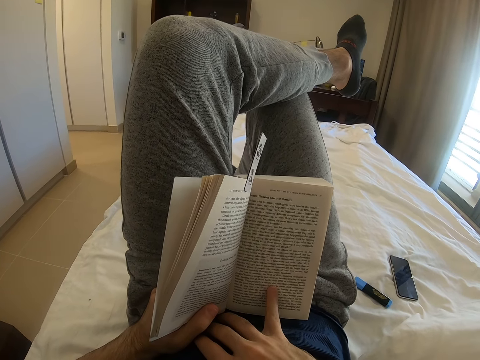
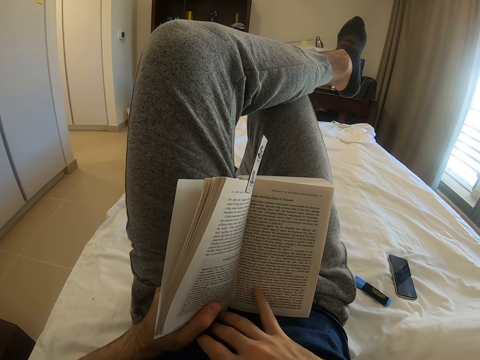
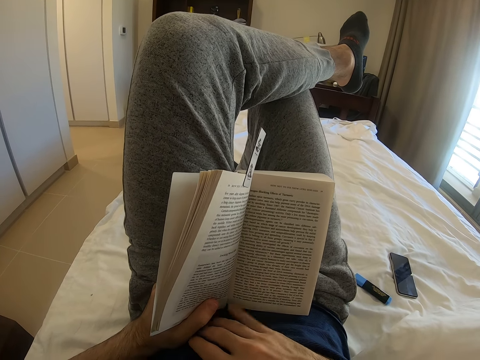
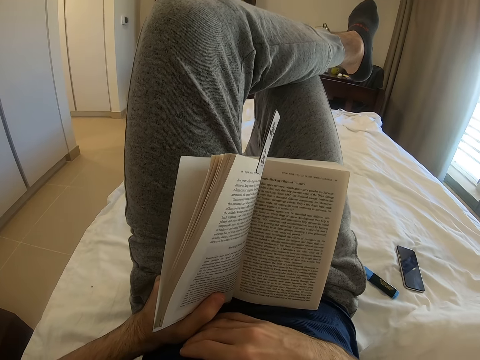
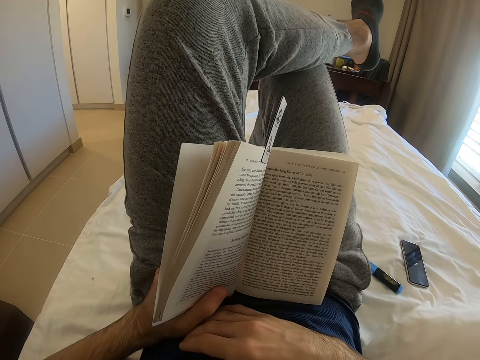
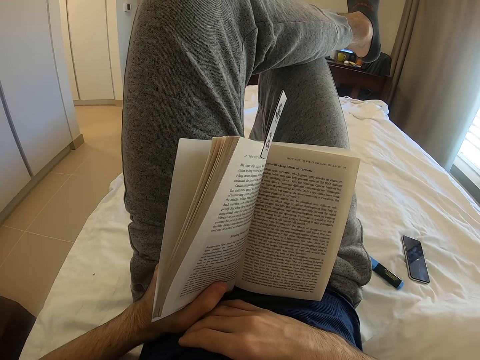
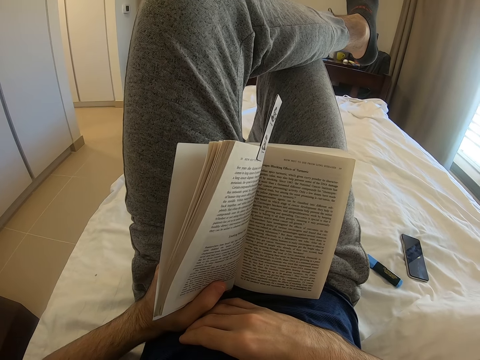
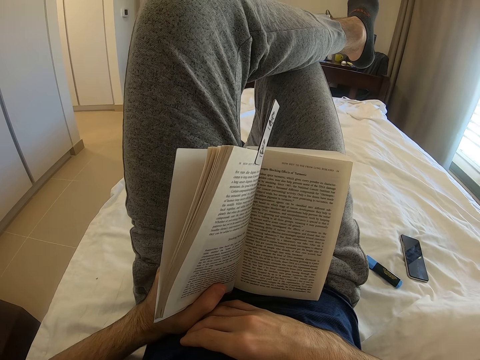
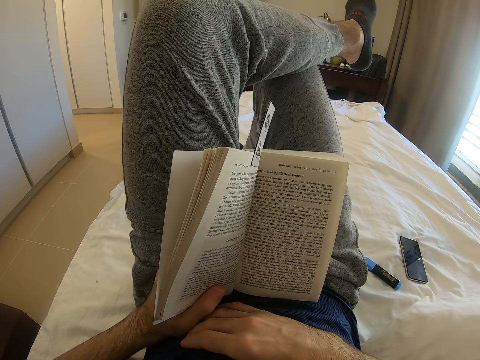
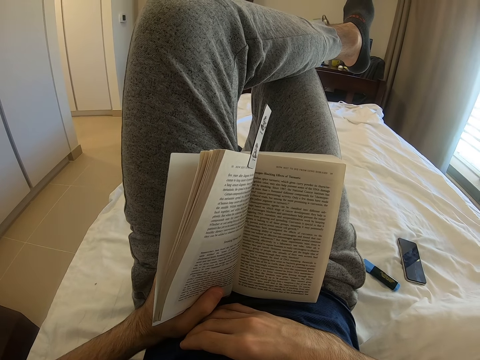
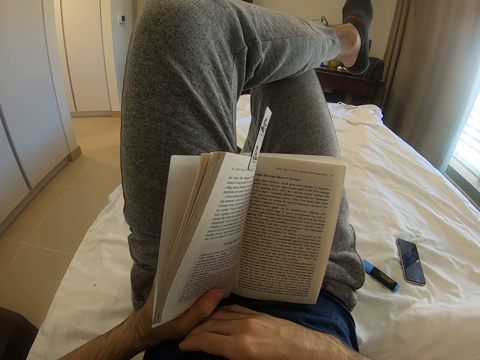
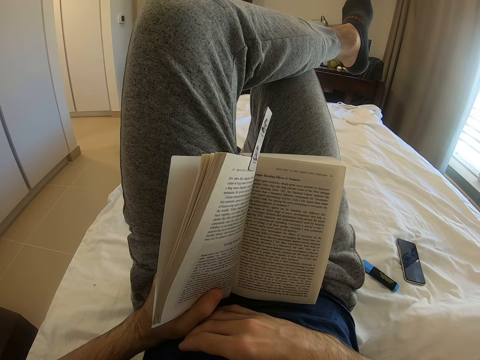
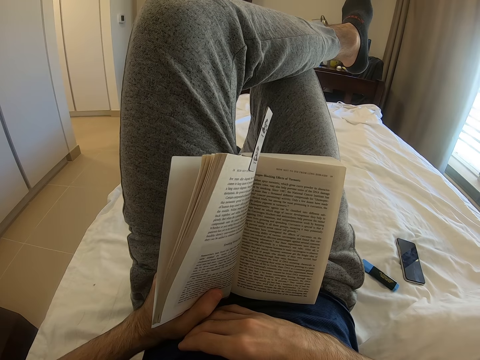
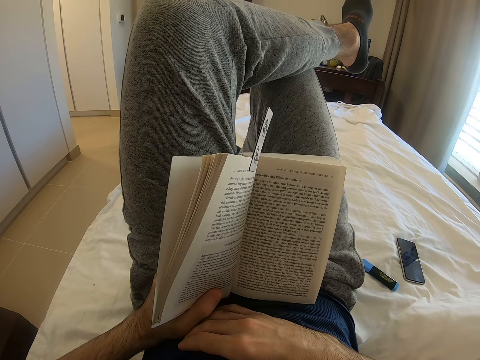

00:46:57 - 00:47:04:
The camera wearer places his right hand on his belly.

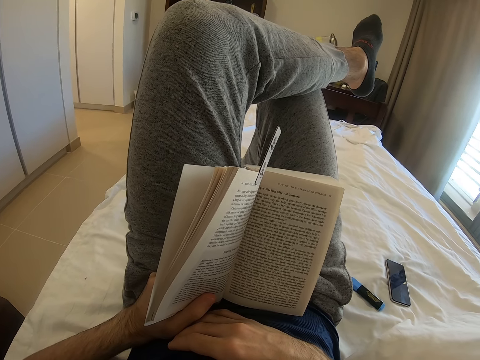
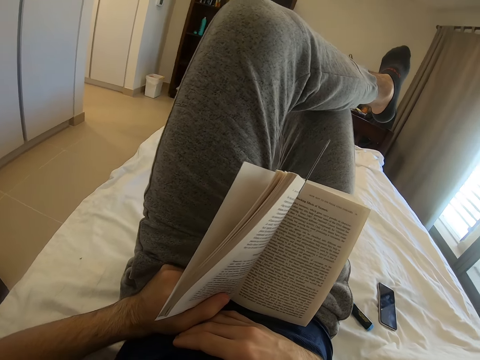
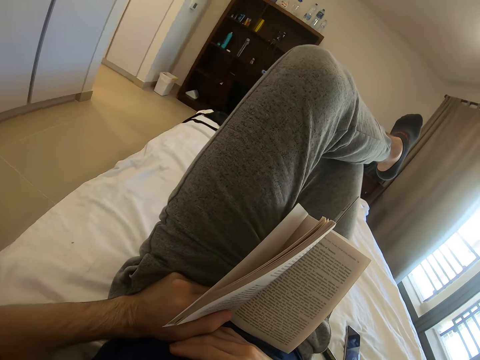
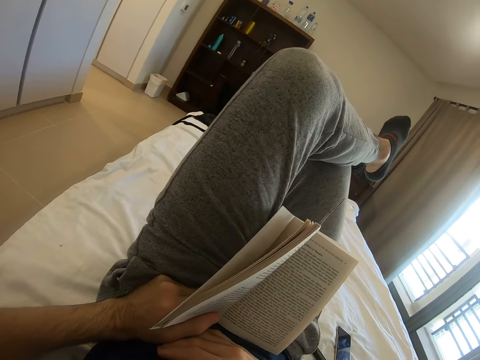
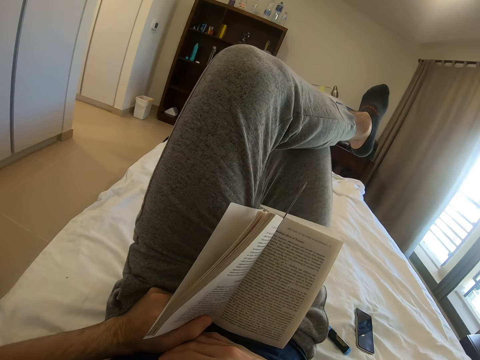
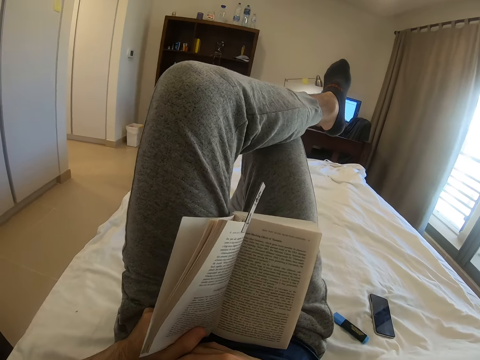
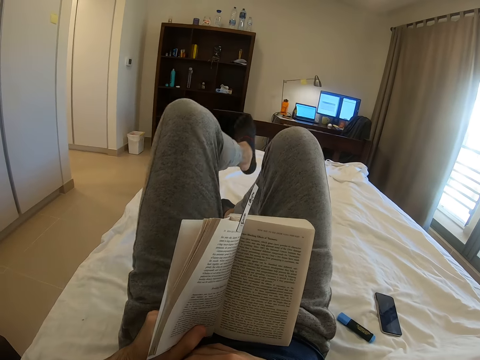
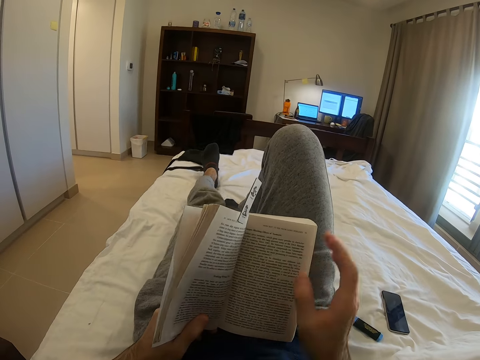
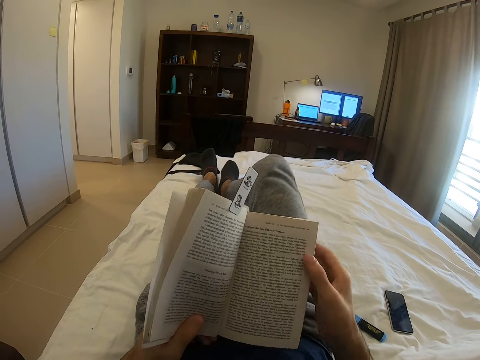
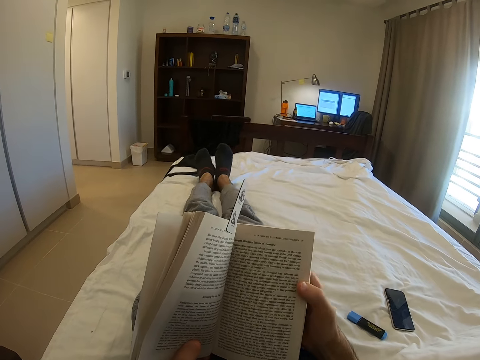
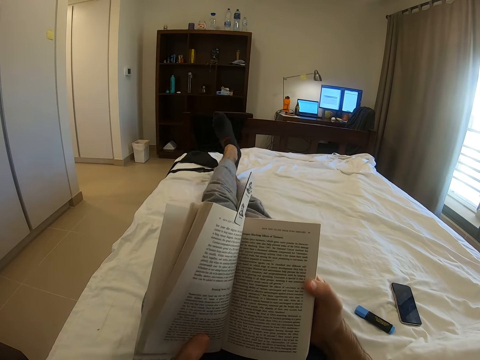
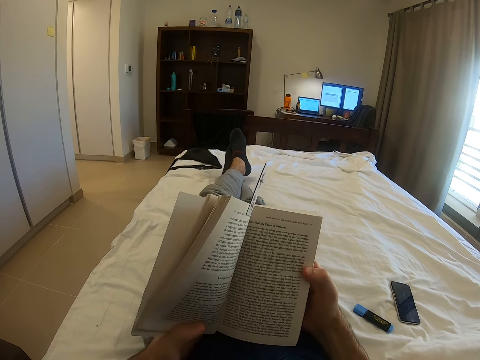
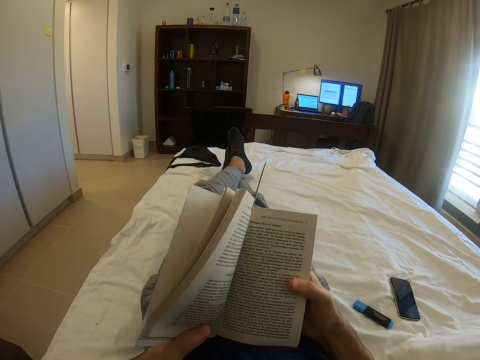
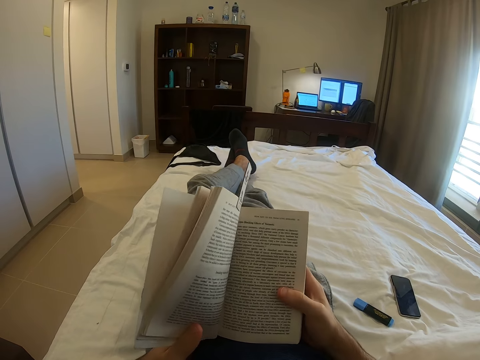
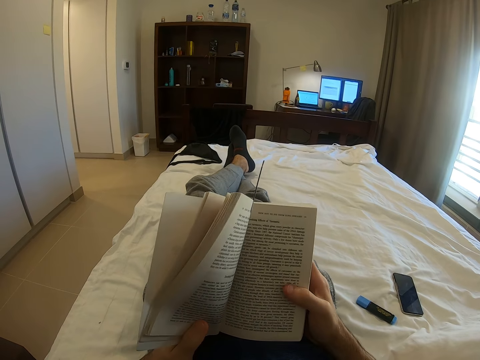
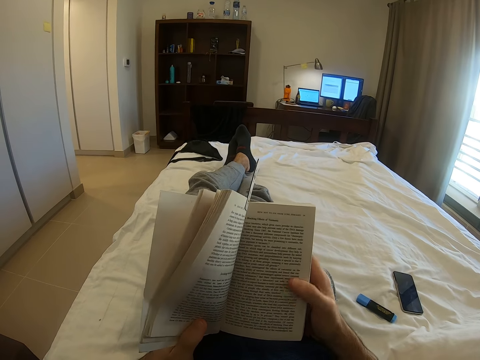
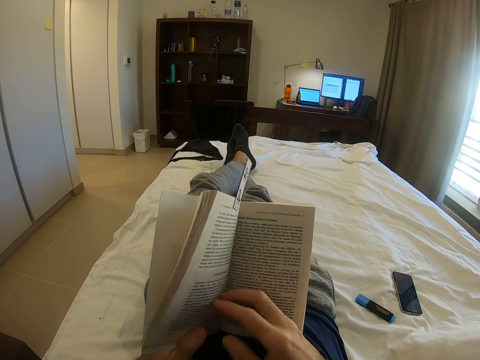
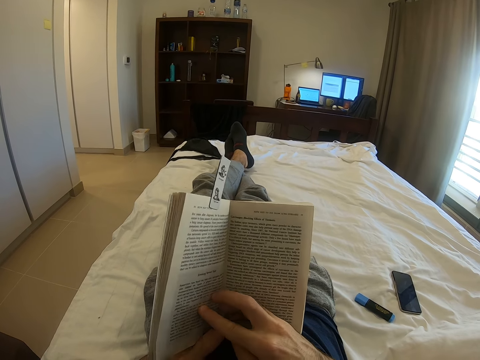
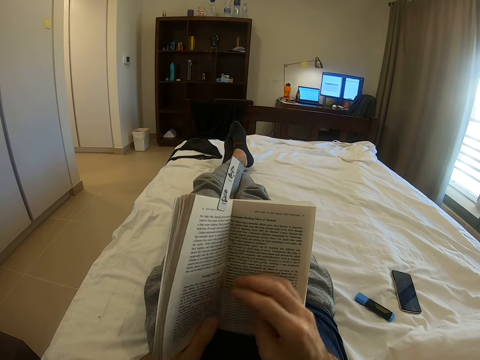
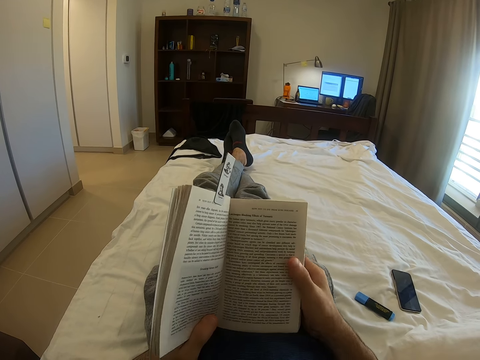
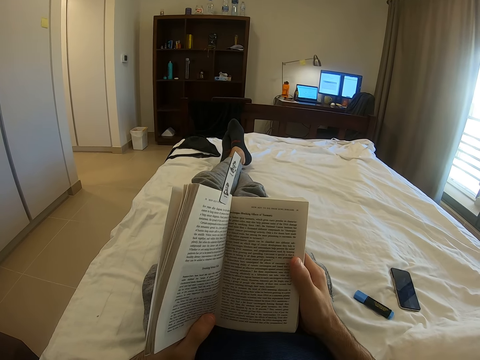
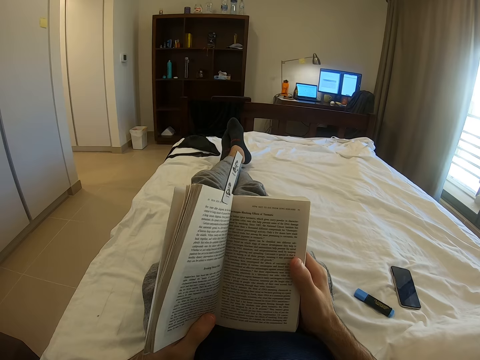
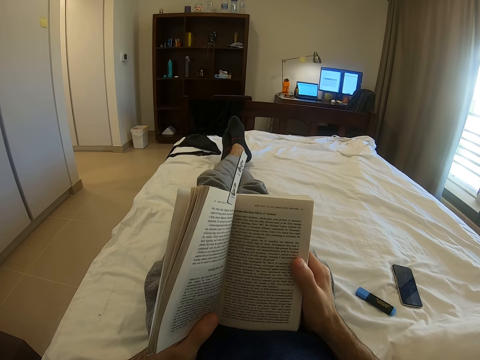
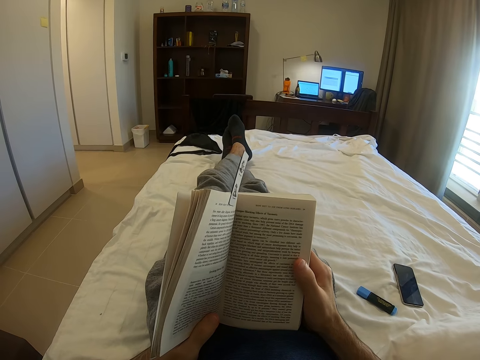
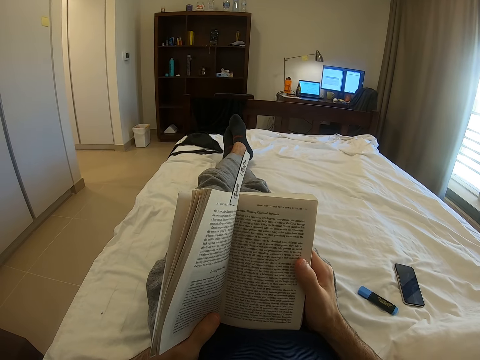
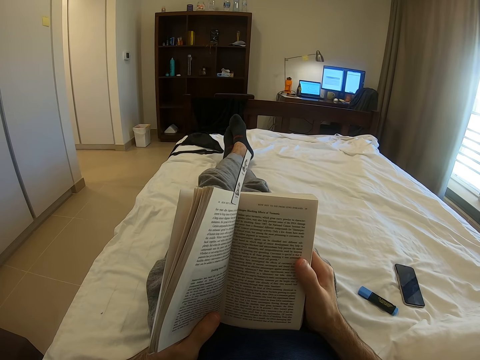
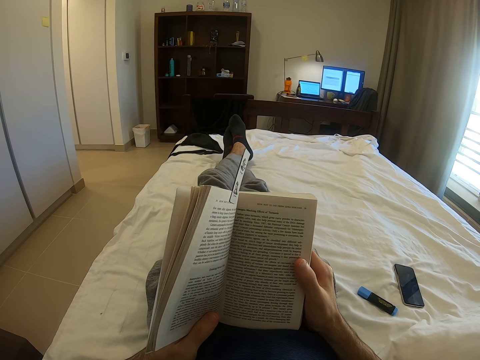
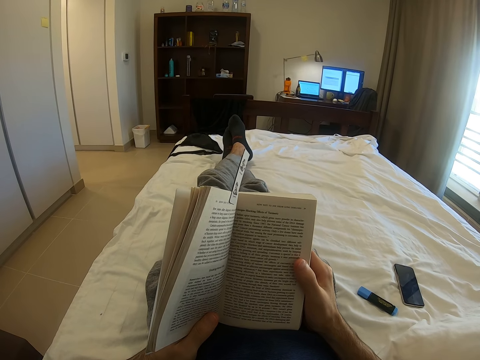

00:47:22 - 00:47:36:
The camera wearer turns around the room. He looks around. He straightens his legs on the bed. He crosses his left leg over his right leg. He reads a book on the bed.

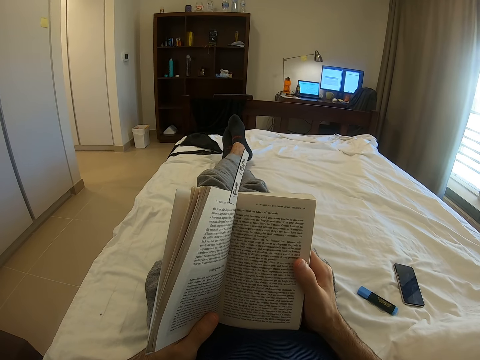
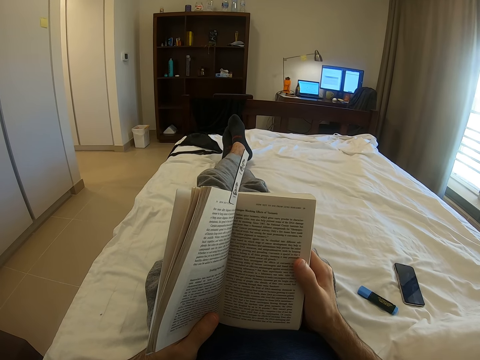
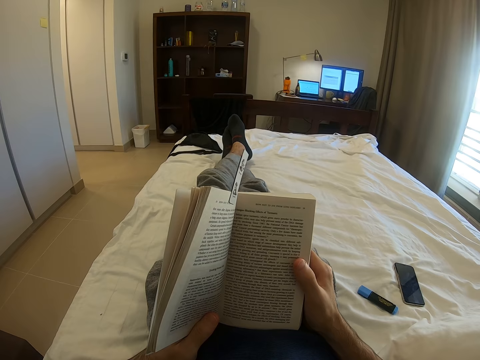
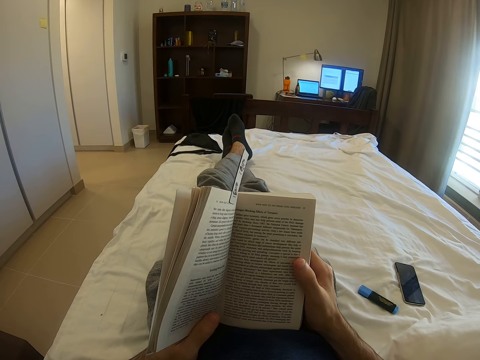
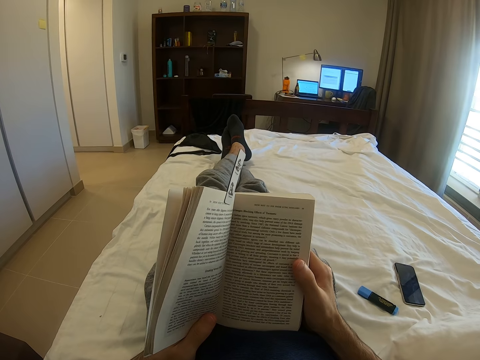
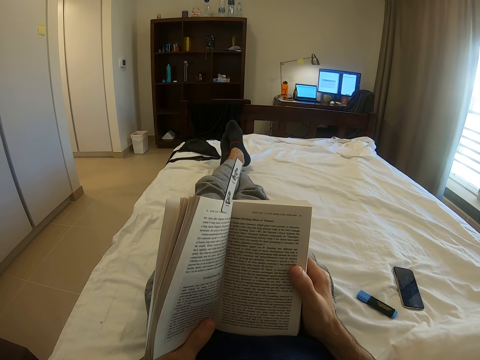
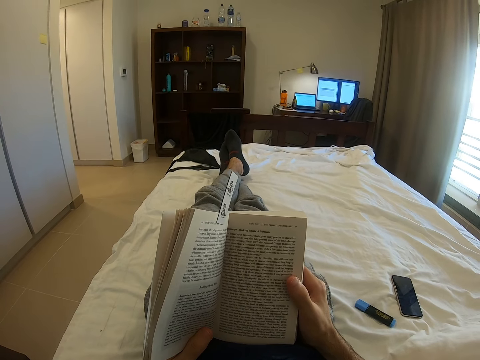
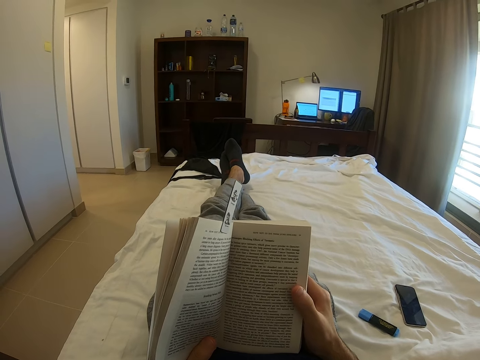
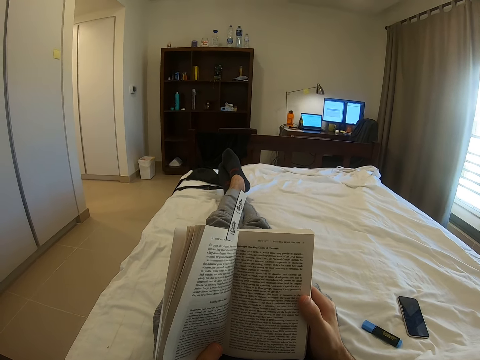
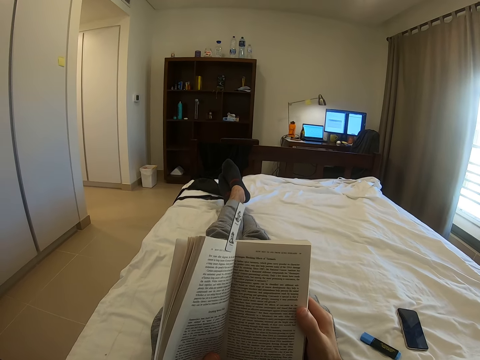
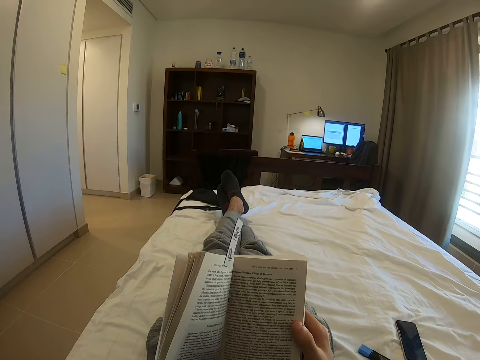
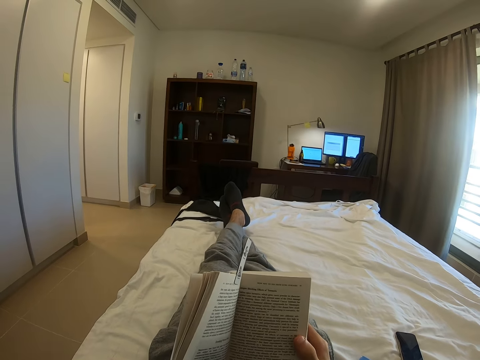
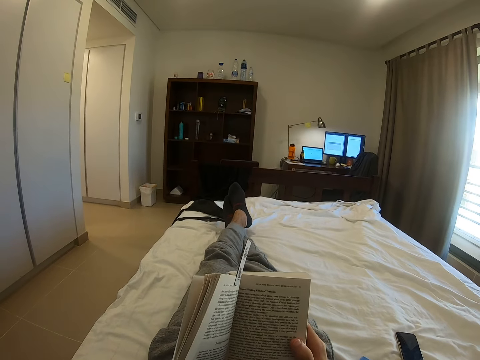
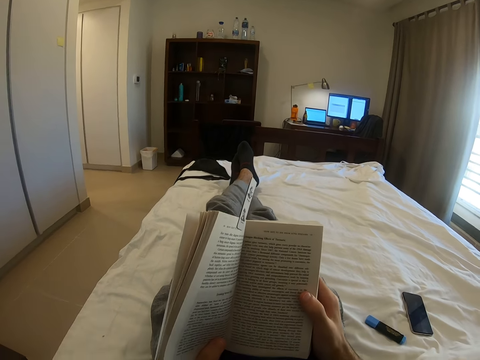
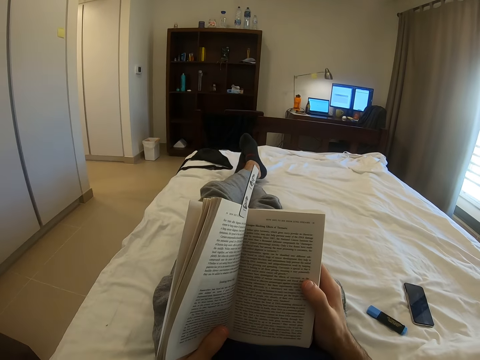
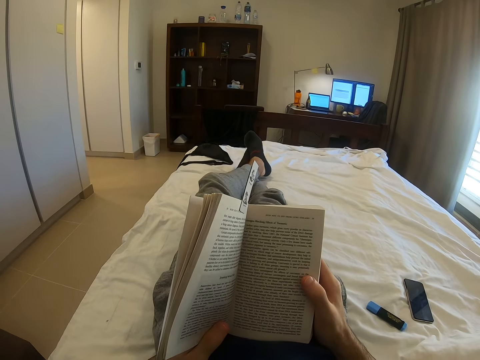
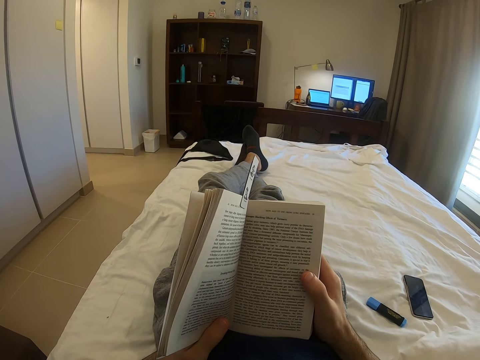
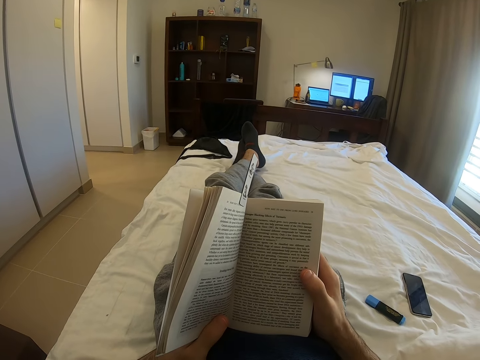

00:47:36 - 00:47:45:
The camera wearer moves his legs.
